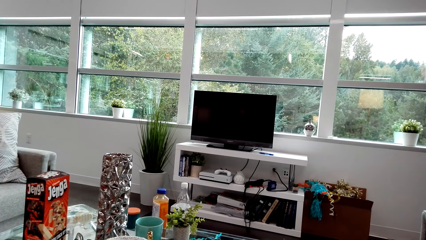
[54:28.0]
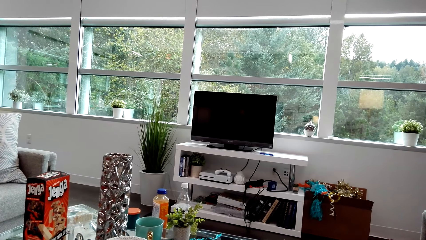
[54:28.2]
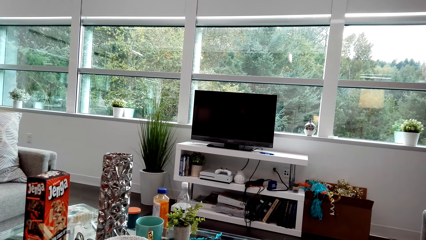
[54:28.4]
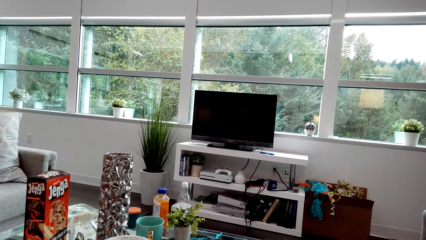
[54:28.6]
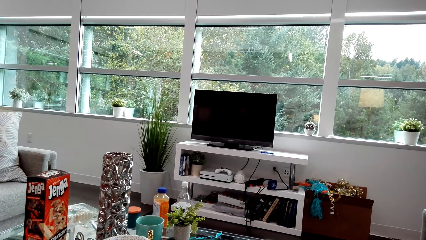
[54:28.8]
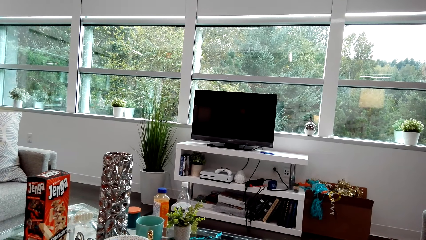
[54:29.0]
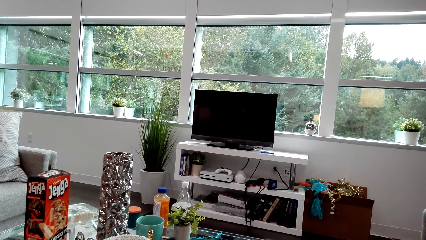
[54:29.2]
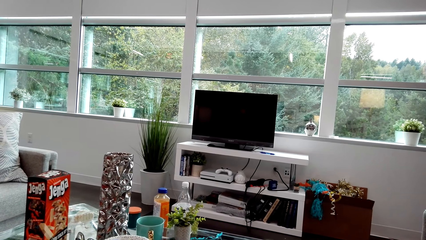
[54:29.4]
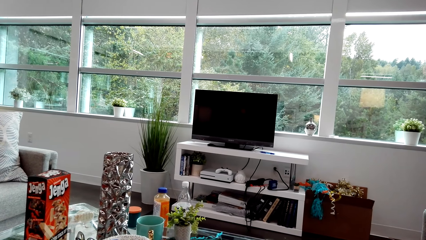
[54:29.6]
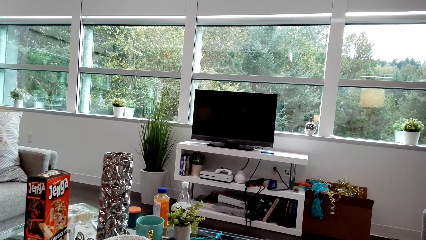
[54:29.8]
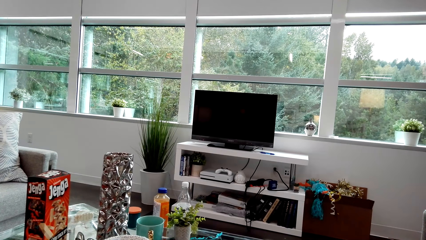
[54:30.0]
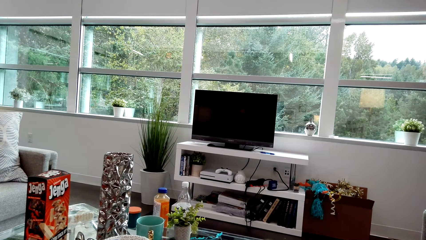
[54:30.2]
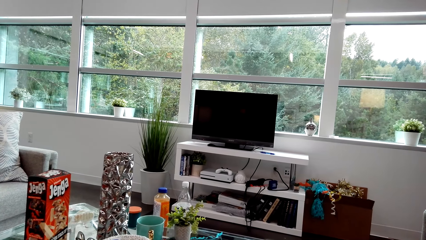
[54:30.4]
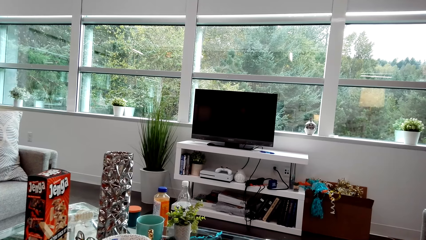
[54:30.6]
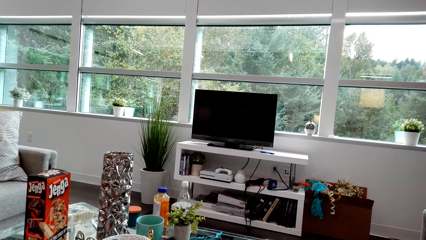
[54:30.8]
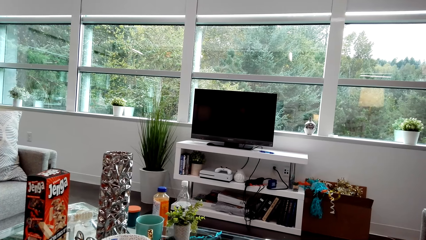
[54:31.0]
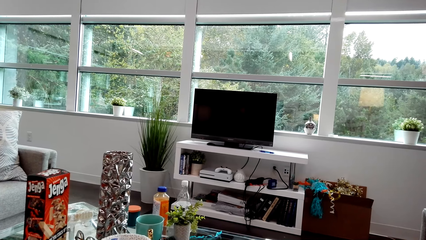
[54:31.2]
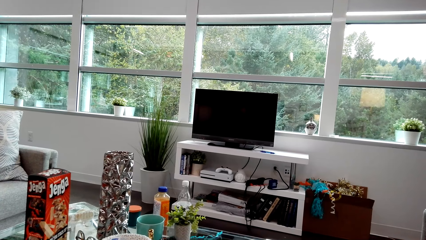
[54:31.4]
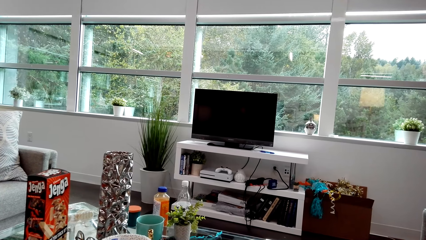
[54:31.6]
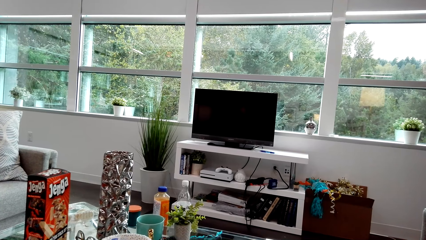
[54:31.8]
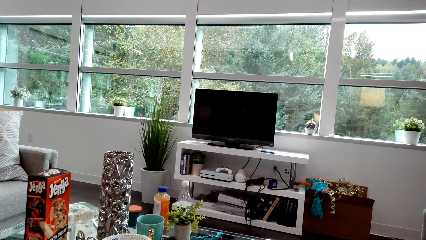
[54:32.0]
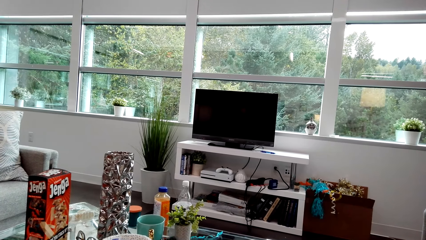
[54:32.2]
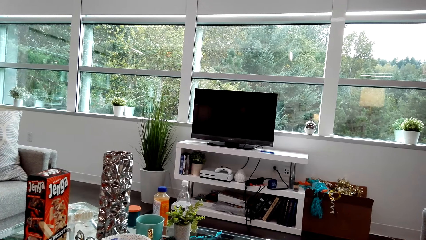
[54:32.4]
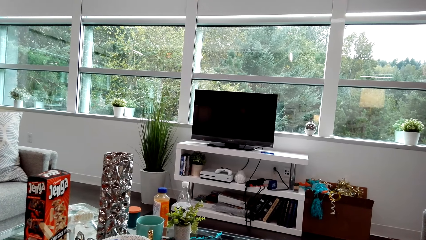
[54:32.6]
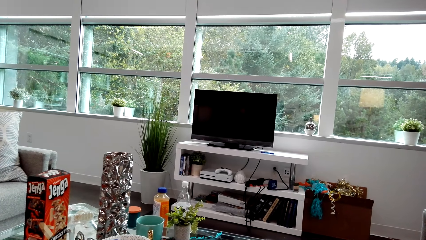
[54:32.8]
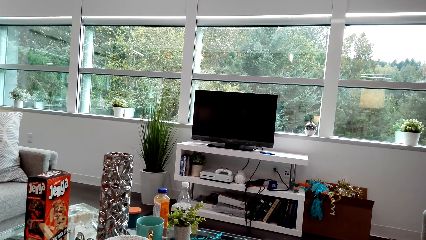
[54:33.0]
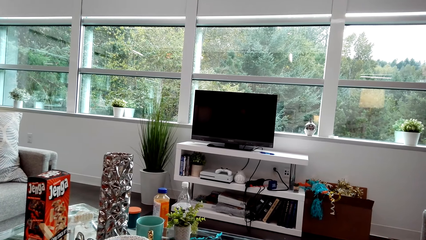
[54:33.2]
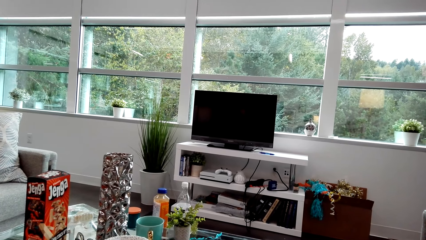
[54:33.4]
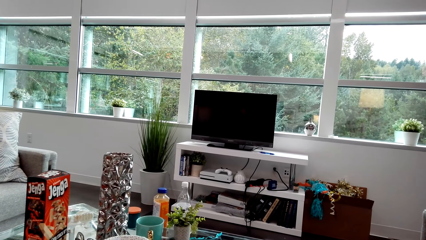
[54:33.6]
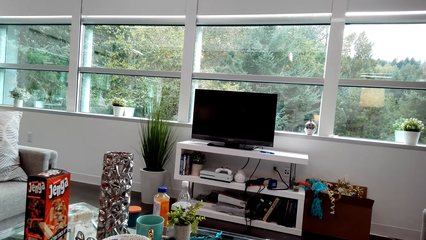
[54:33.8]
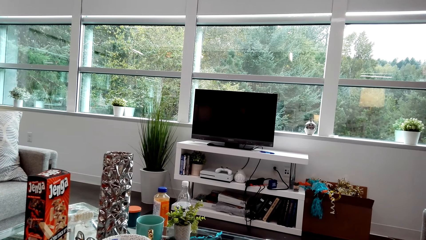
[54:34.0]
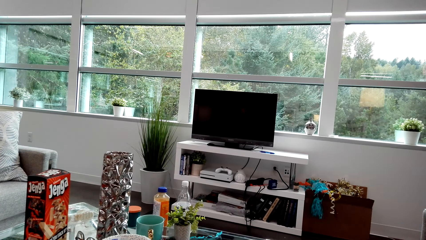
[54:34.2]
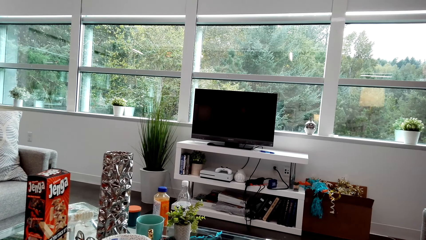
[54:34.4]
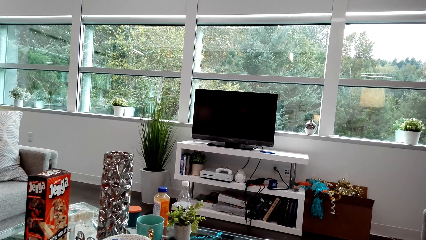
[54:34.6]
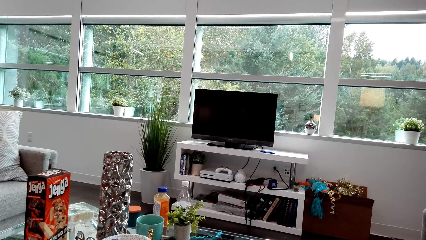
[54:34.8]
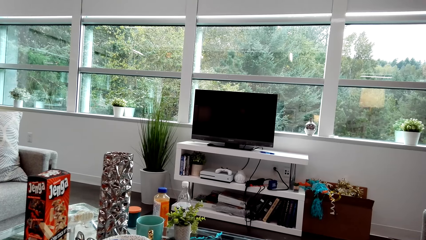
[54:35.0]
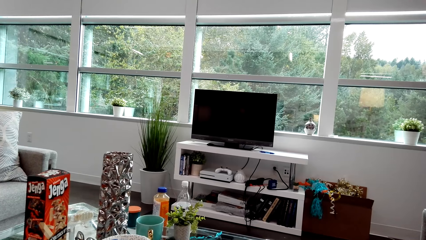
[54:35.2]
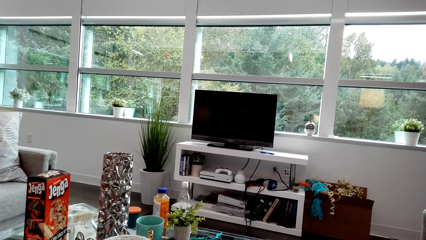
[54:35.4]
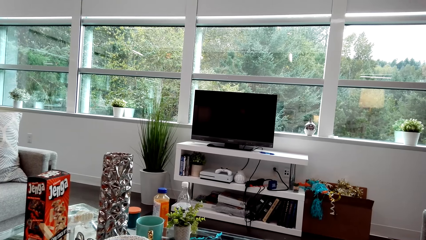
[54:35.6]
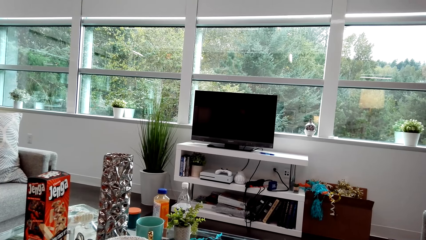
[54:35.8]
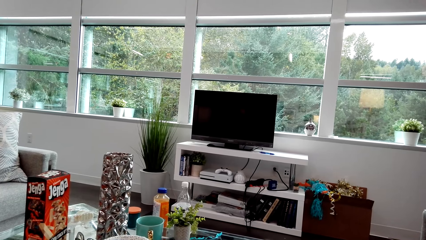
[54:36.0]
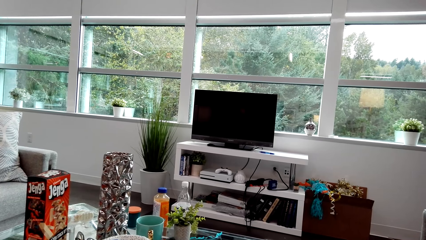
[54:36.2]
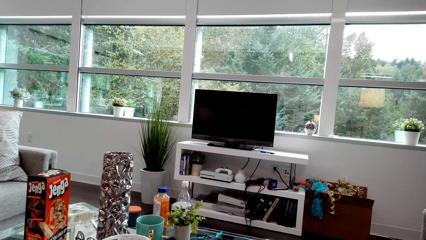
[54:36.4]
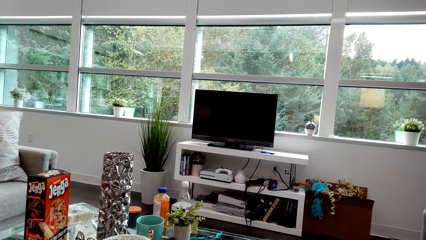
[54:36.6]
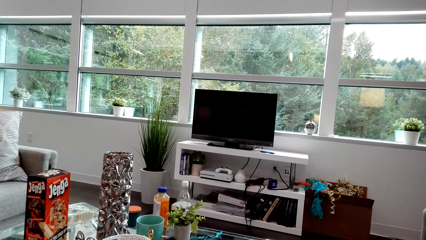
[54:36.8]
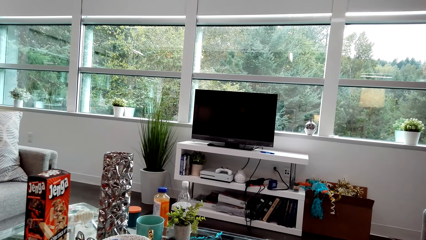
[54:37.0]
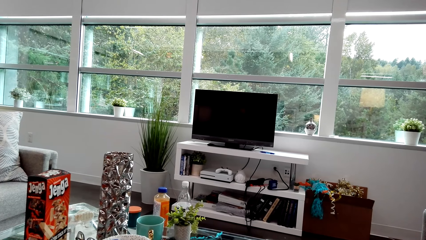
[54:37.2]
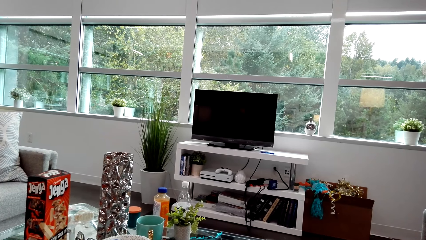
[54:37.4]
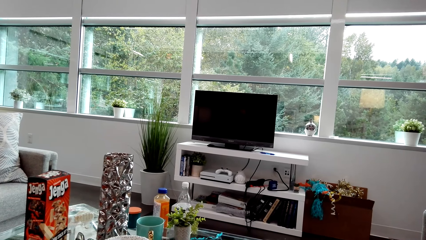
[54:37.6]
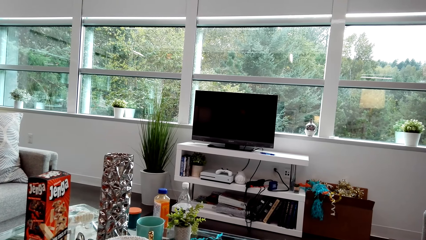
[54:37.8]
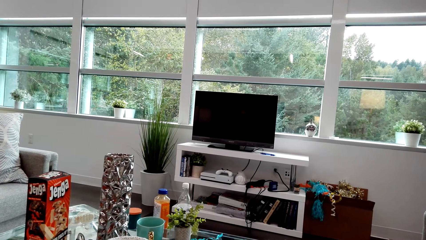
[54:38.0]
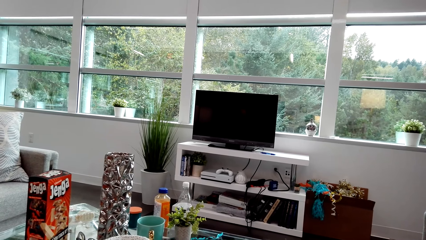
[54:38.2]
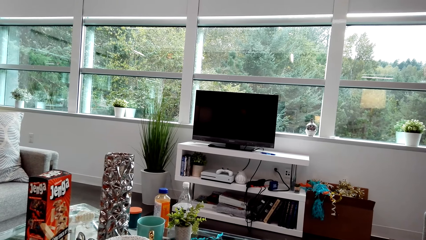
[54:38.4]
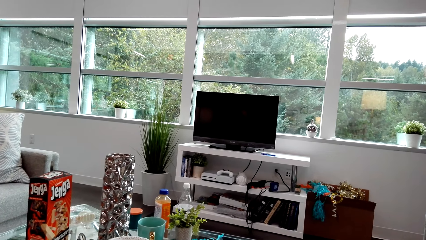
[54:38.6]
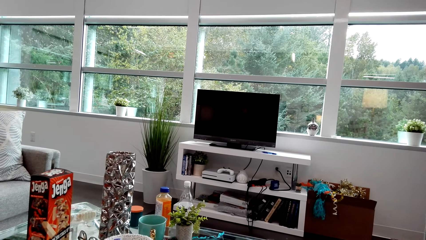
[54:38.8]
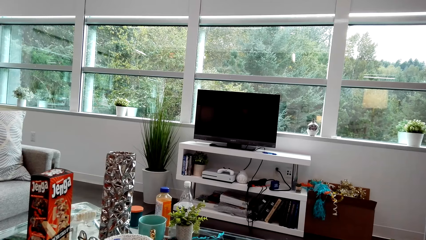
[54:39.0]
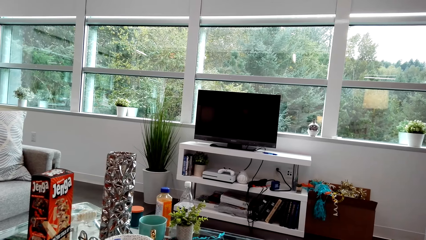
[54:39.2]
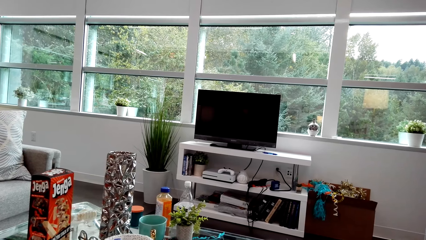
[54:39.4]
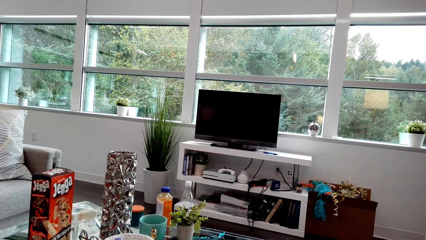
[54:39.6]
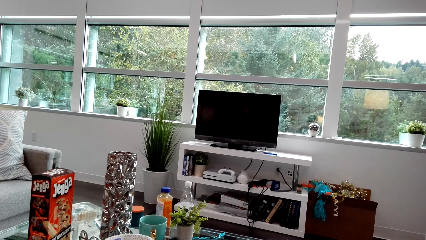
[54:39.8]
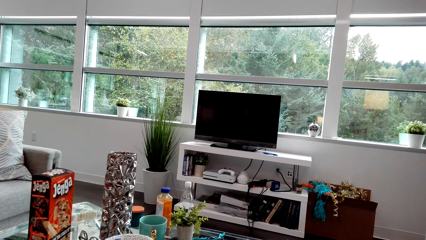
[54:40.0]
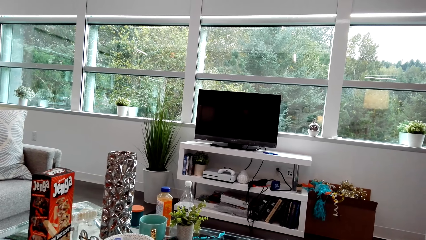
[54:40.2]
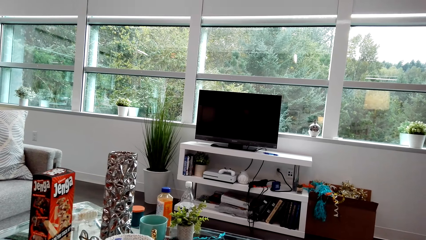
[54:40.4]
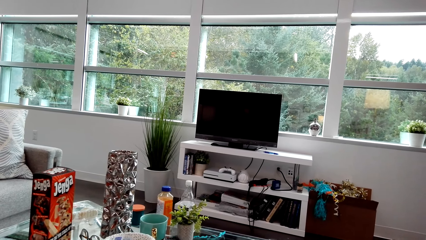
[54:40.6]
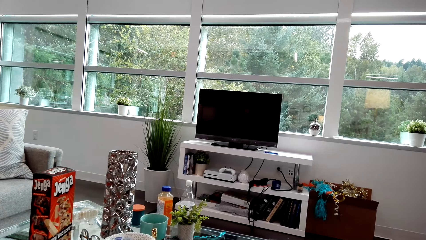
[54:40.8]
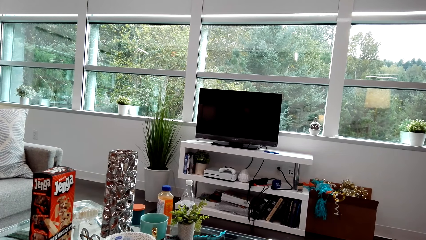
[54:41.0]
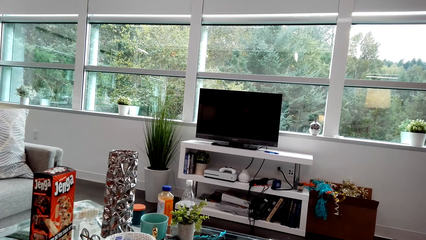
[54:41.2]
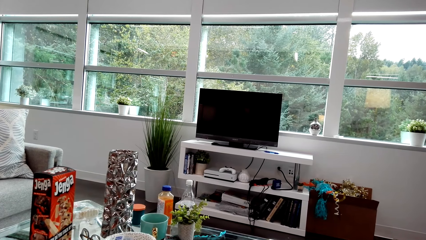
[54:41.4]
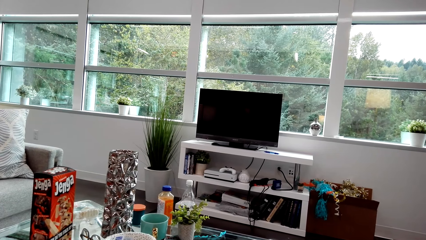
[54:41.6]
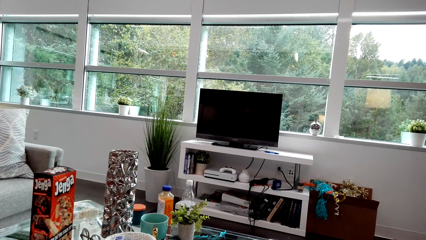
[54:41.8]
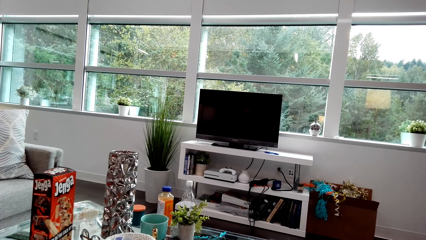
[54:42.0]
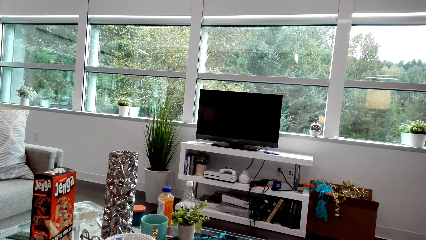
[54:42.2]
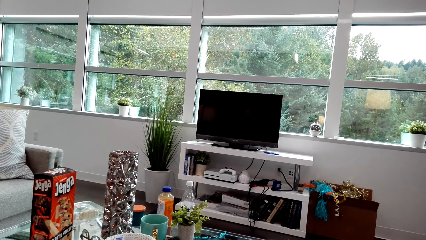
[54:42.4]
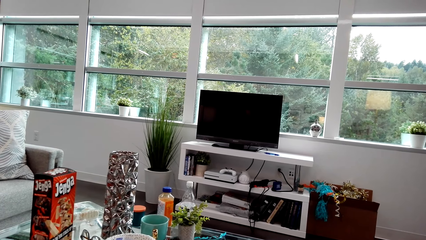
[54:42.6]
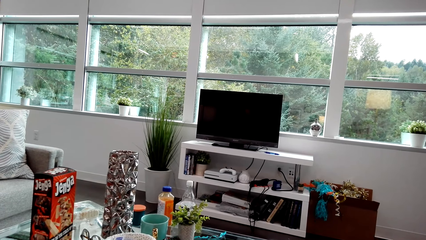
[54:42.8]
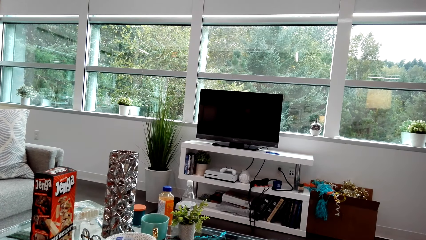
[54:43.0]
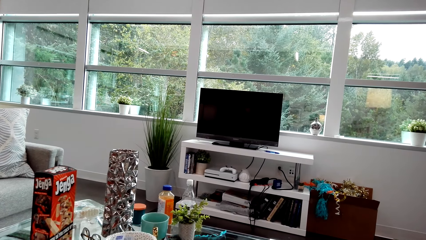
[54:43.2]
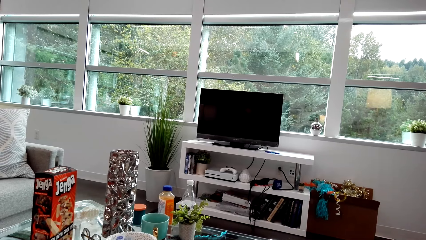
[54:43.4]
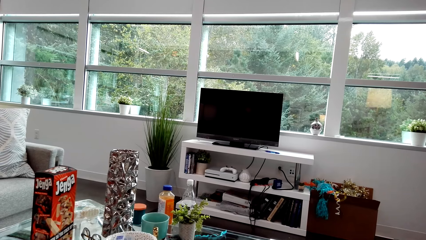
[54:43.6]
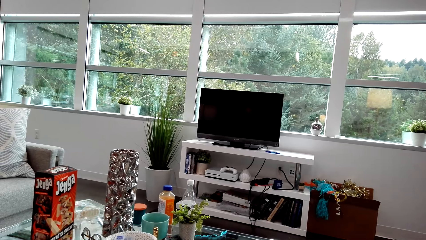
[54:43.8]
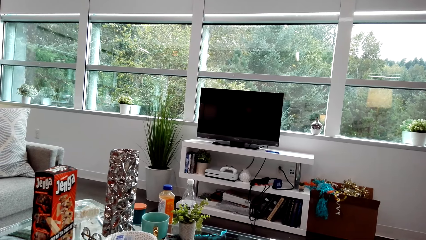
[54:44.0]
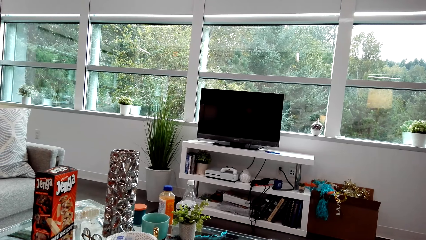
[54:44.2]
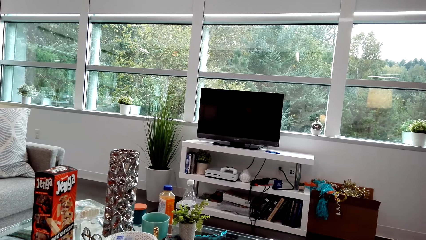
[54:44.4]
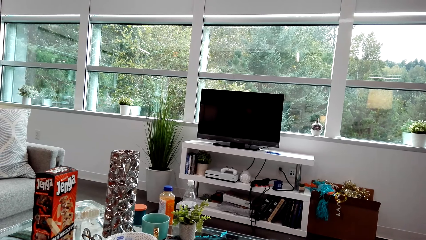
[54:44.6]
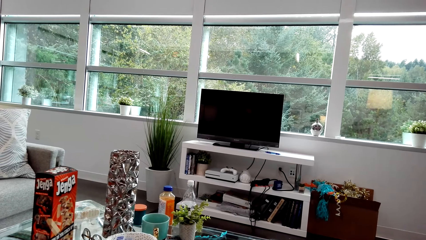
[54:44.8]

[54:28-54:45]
The camera wearer looks around. They look around again. A lady laughs. The camera wearer laughs.
